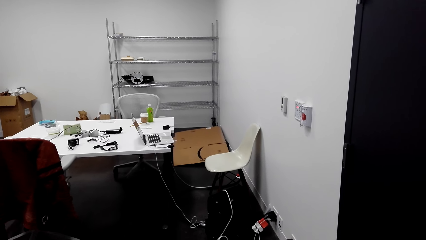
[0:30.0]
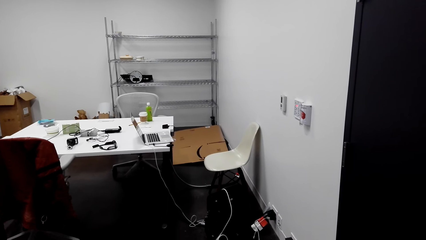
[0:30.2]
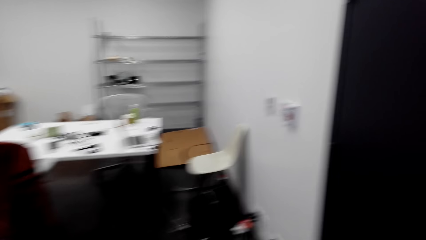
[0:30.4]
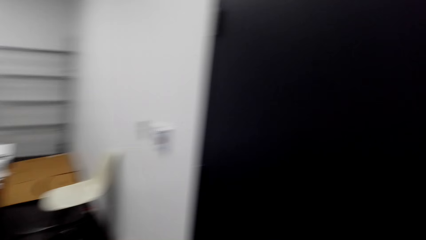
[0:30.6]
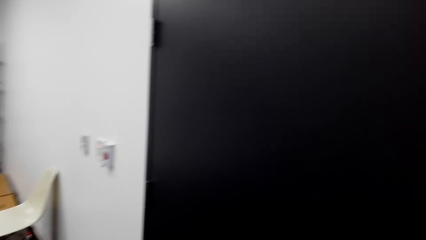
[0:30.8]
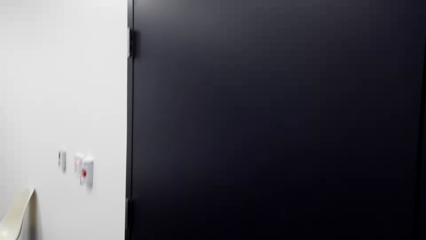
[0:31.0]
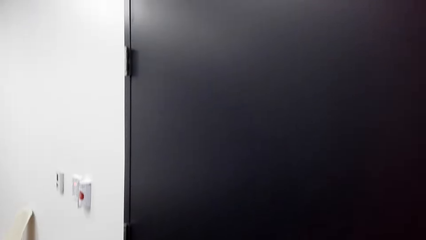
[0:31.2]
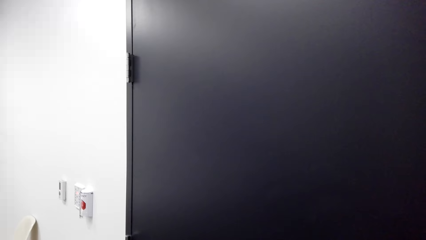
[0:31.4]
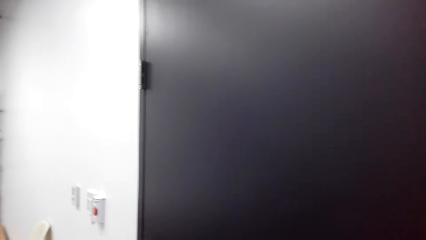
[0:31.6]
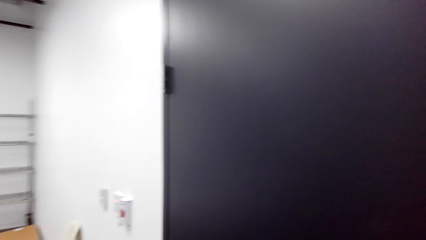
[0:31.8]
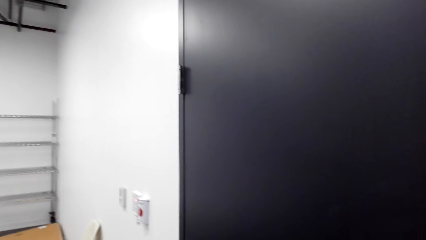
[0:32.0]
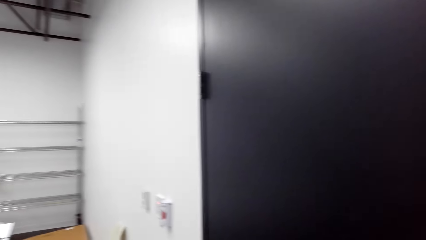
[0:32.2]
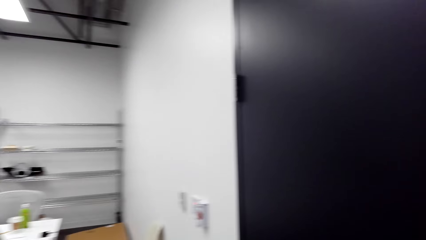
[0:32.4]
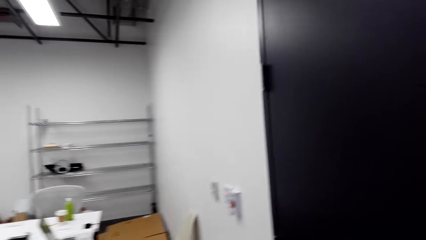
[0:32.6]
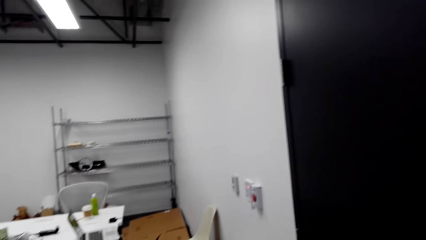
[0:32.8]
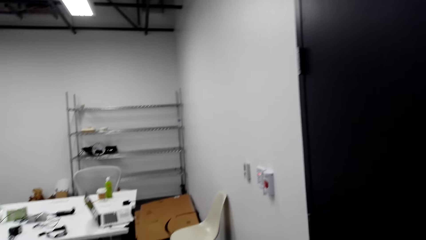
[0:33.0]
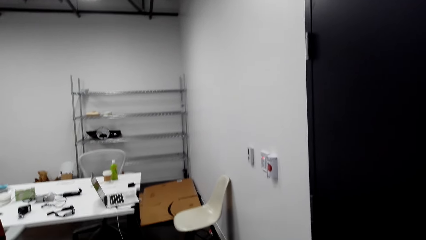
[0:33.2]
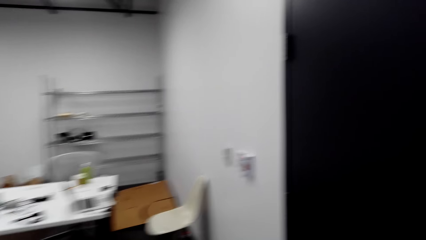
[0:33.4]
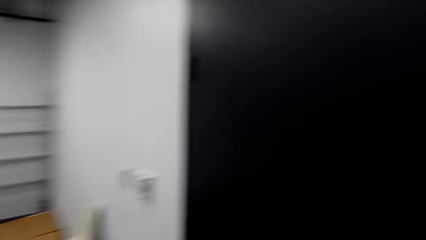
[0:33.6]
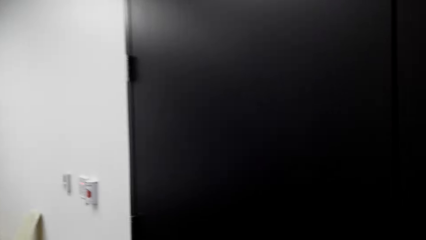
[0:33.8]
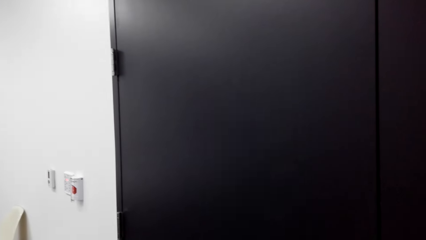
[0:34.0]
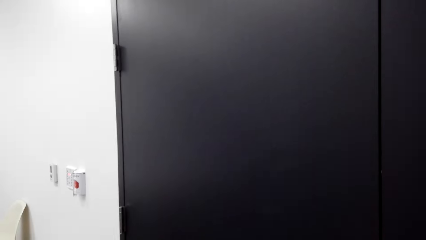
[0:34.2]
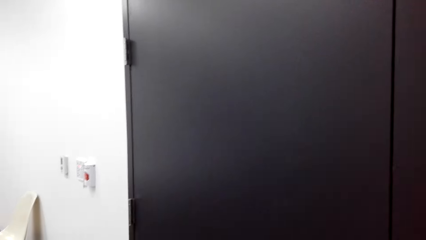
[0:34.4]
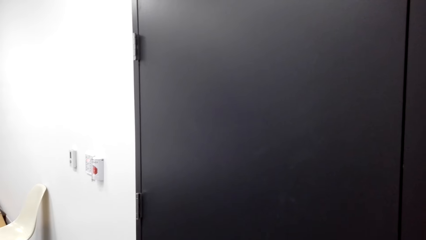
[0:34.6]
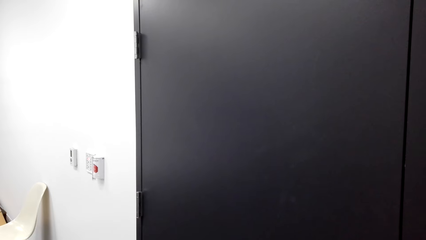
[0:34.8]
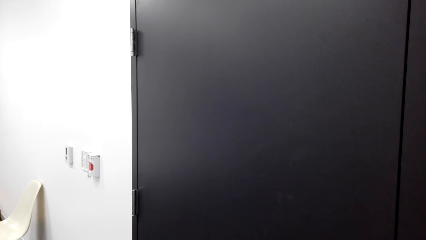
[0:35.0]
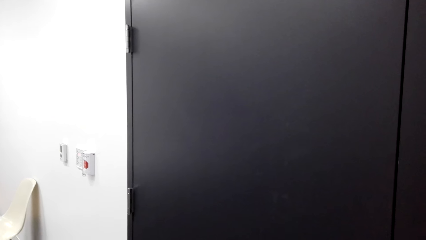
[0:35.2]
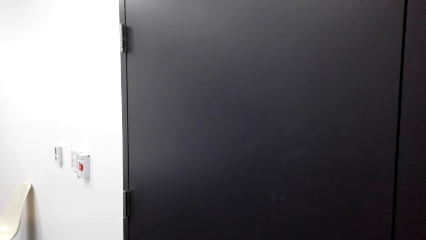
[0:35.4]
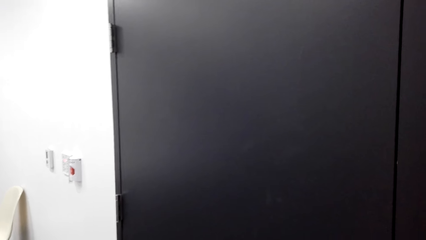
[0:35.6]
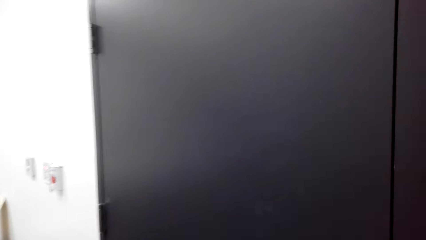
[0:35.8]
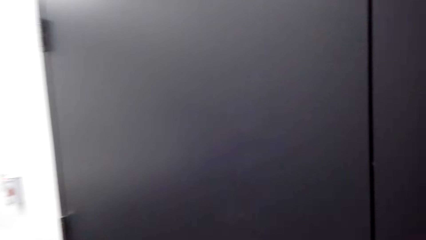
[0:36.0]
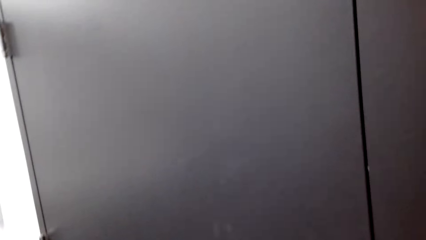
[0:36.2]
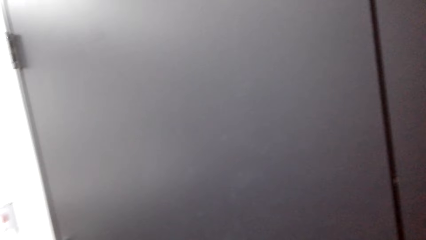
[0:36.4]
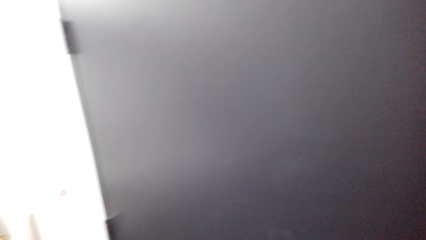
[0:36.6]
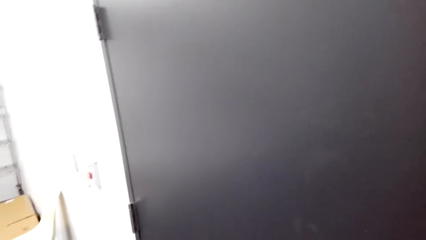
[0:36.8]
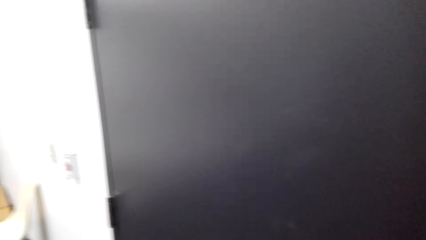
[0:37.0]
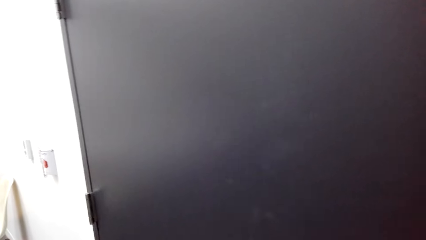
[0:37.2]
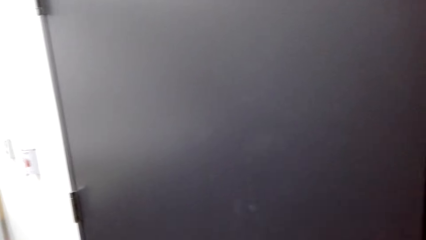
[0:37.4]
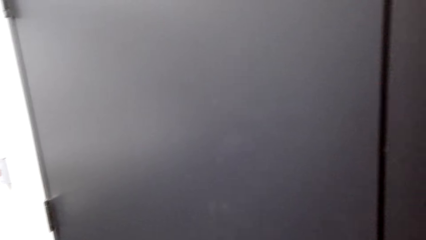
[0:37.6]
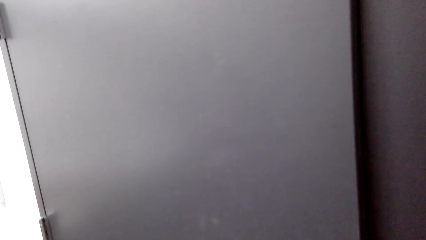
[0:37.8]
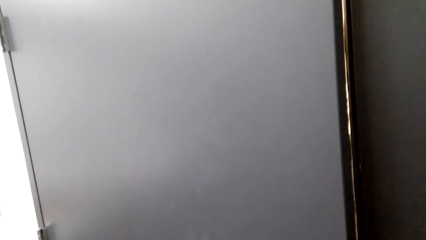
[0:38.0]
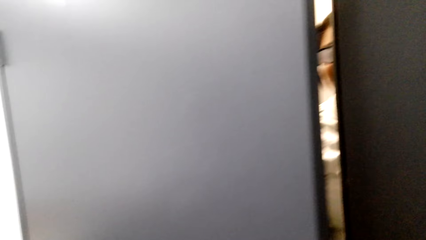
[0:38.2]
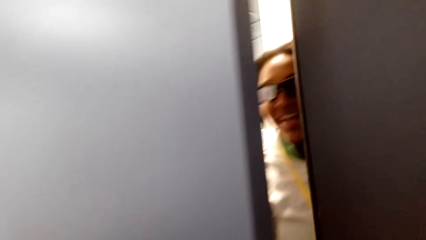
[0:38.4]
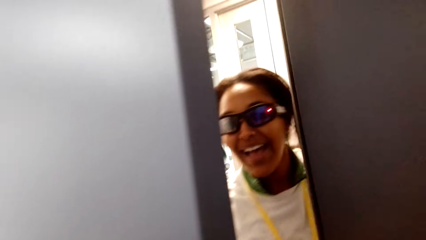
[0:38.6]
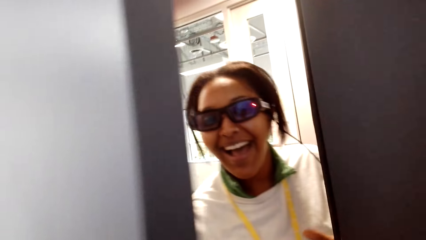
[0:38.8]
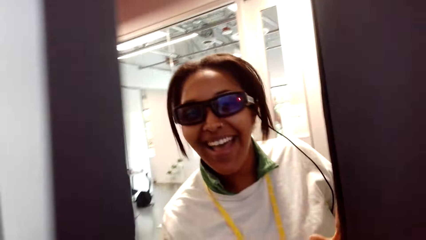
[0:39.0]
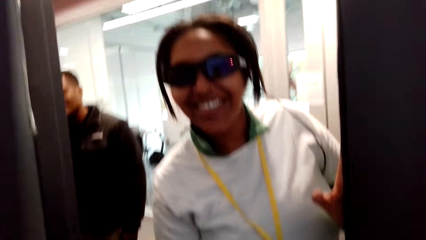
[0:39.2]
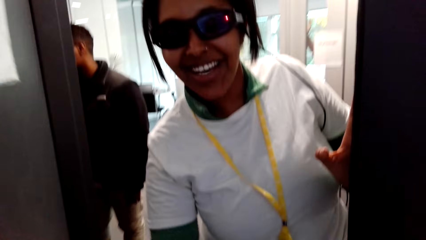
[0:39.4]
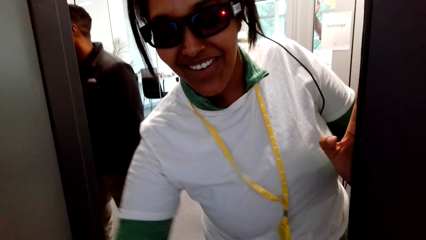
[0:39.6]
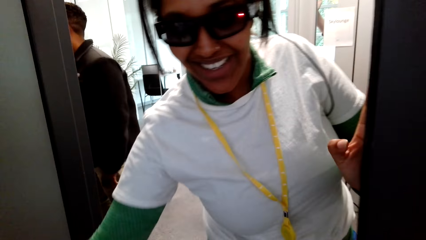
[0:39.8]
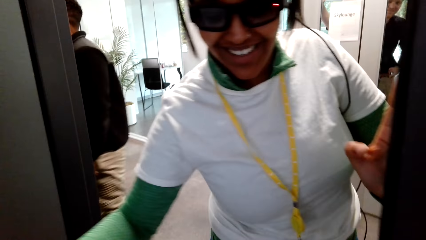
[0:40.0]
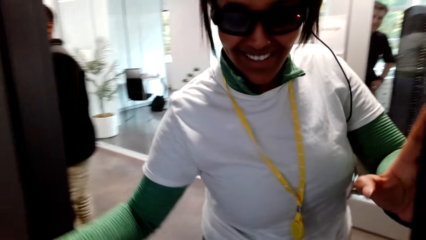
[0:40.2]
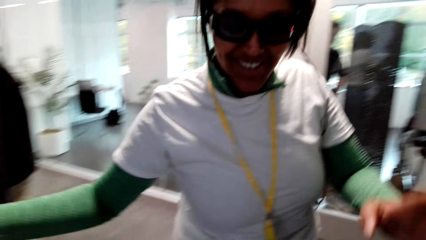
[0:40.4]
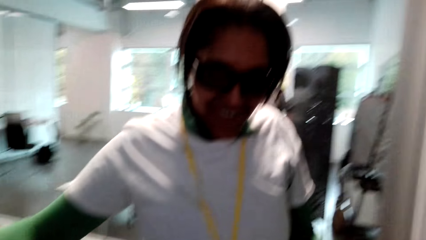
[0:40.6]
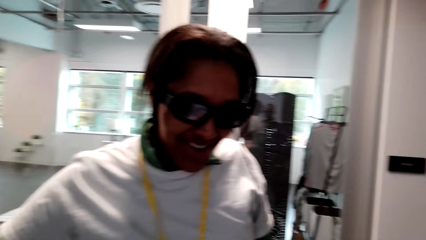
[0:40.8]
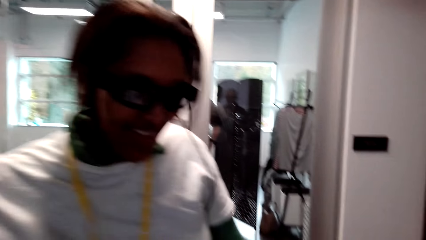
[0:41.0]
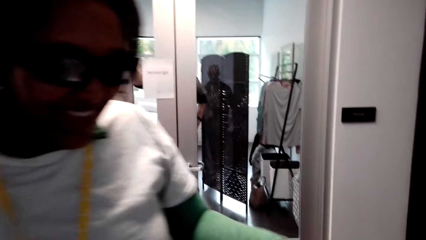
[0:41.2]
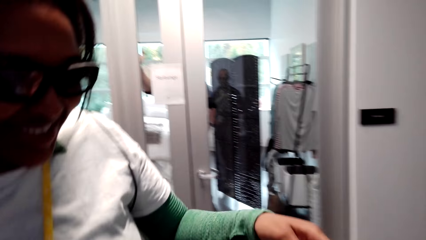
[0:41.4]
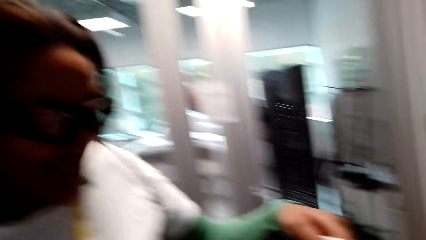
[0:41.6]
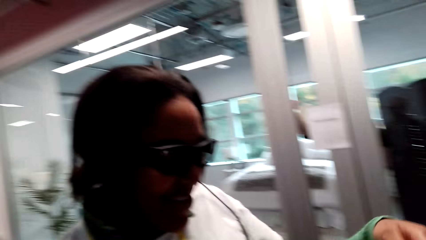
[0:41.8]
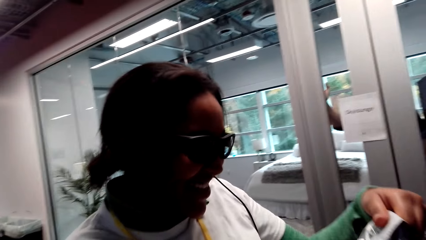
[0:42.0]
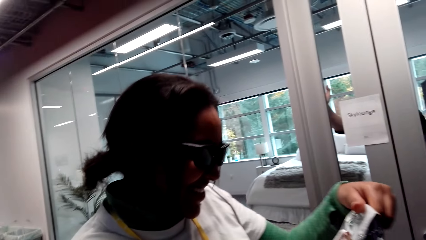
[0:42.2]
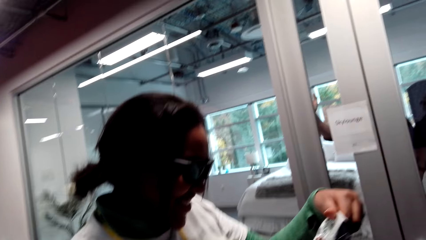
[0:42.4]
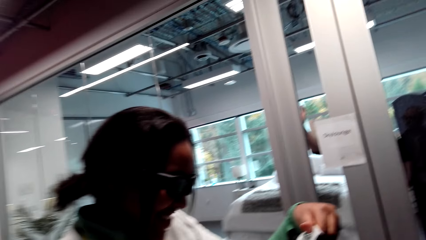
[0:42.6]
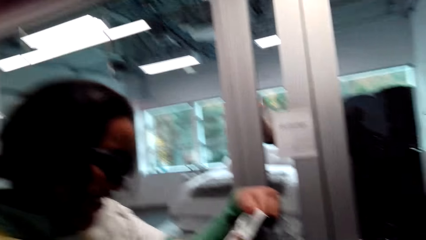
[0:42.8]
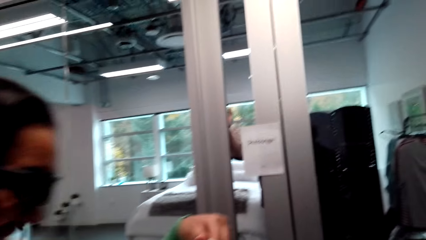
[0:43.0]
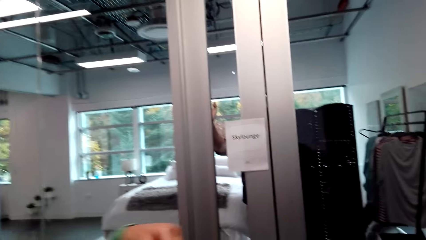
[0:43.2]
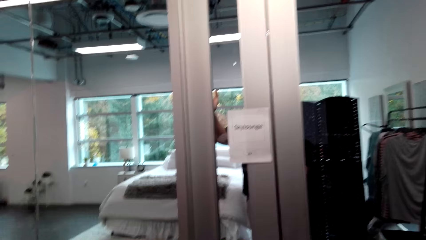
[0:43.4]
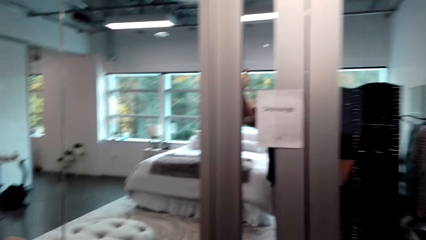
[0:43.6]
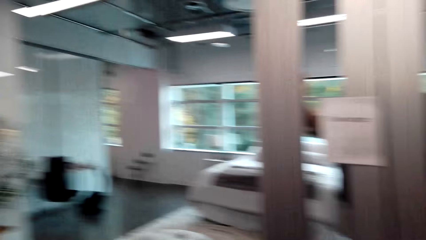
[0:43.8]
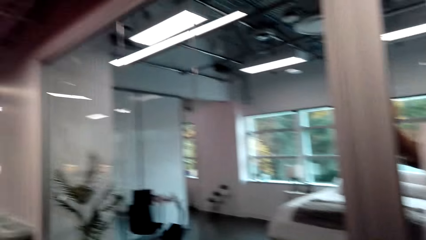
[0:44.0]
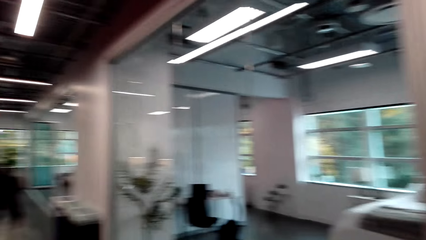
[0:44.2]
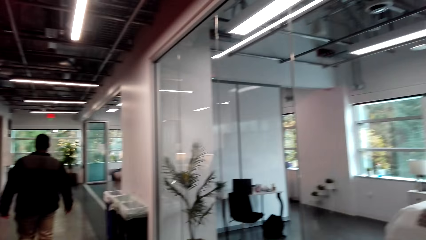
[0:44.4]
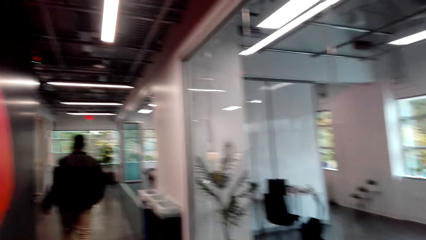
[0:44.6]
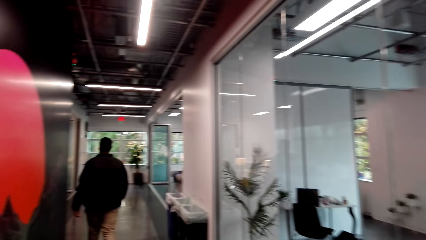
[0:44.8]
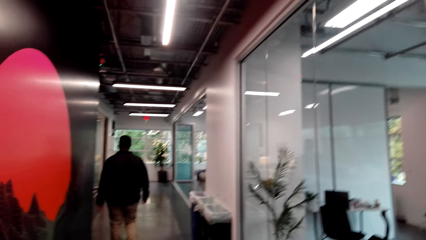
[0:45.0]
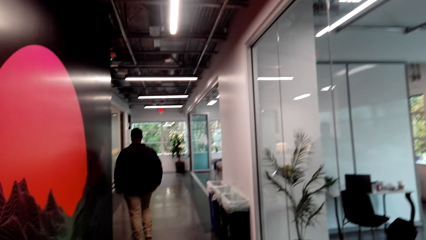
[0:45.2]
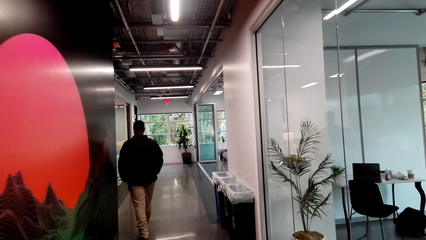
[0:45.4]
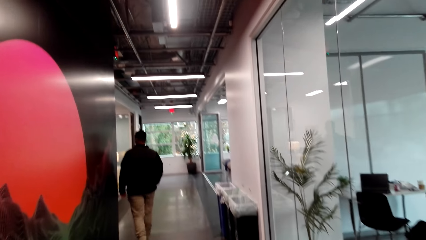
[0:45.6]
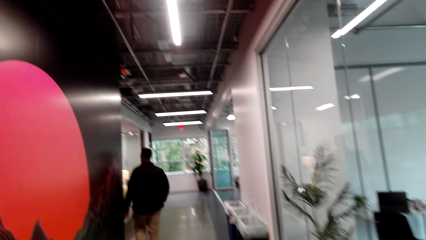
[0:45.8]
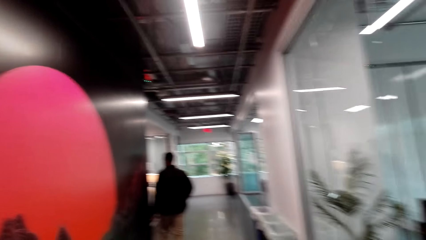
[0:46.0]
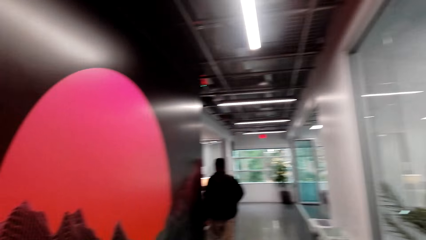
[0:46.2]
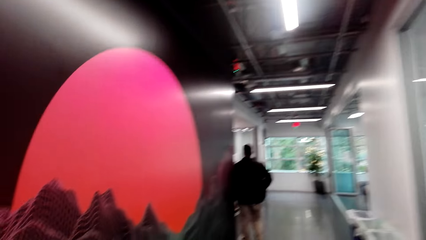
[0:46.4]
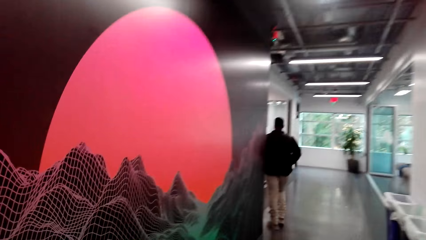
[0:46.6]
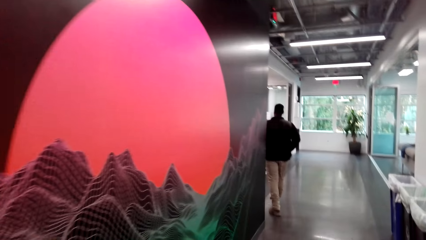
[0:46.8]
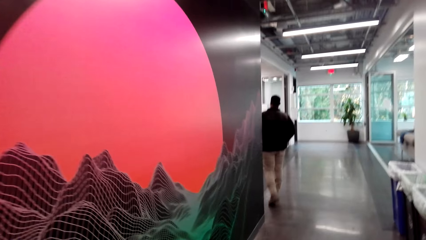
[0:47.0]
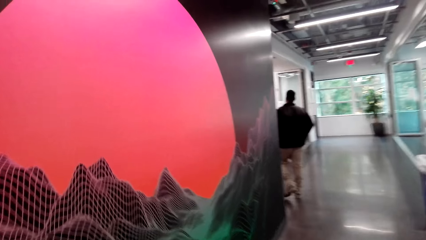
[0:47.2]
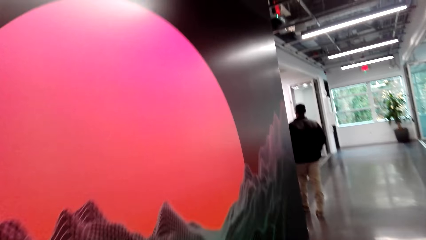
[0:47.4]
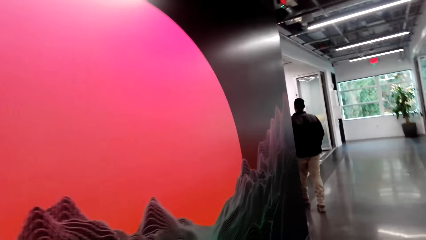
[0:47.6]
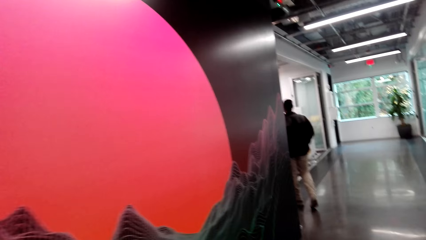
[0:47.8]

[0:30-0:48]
The camera wearer knocks the door. They reply loudly. A lady opens the door. The lady talks to the camera wearer. The camera wearer gives the lady a gift. They enter a room. They talk to the lady. Another person walks around.
